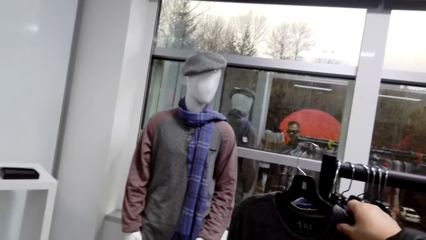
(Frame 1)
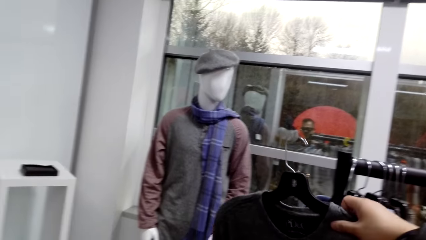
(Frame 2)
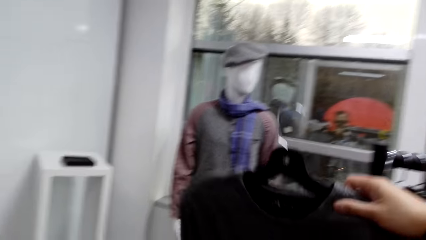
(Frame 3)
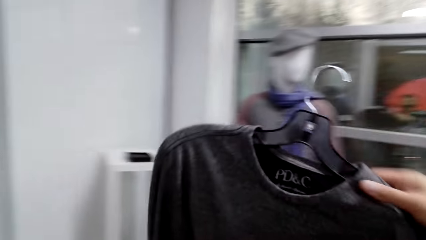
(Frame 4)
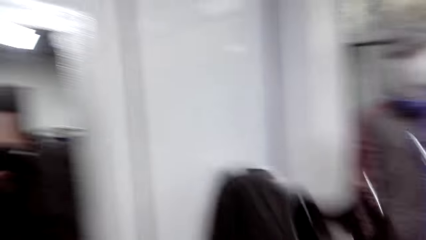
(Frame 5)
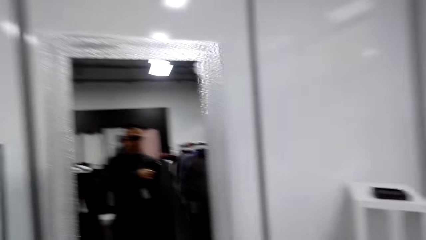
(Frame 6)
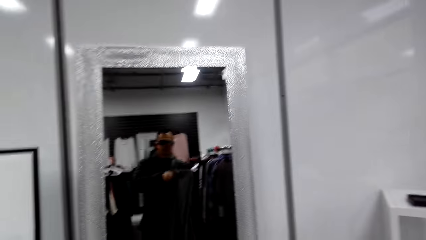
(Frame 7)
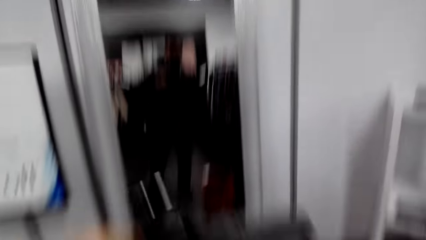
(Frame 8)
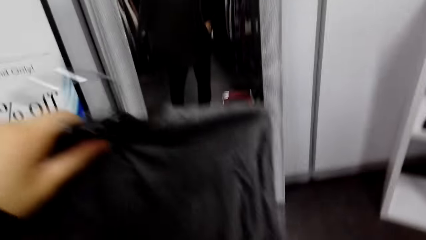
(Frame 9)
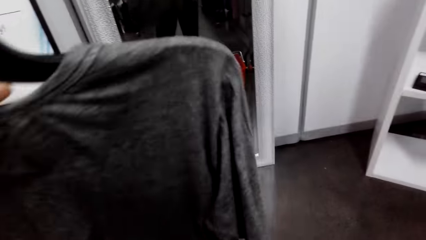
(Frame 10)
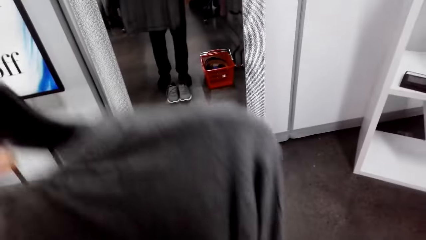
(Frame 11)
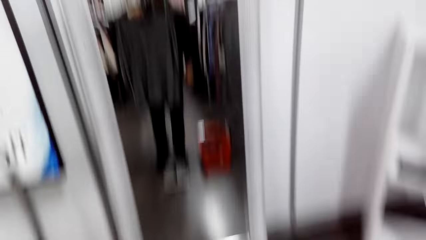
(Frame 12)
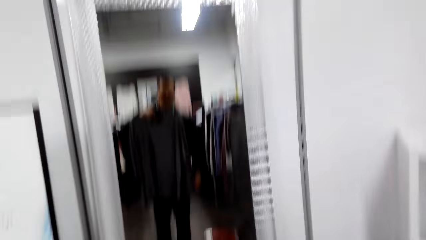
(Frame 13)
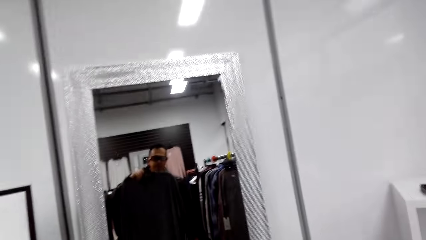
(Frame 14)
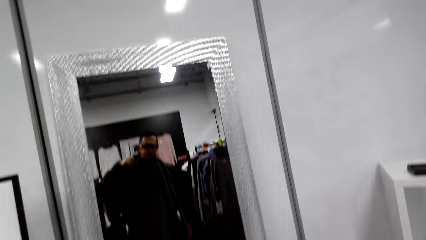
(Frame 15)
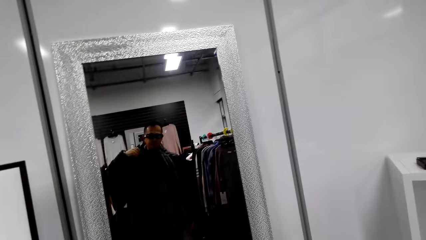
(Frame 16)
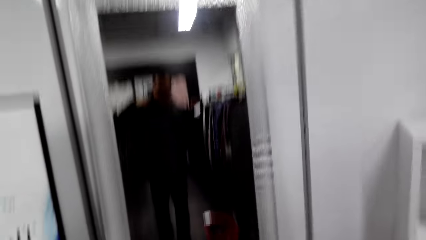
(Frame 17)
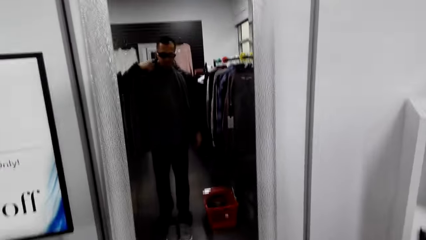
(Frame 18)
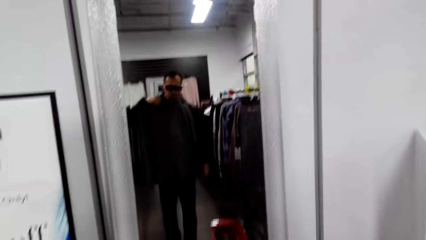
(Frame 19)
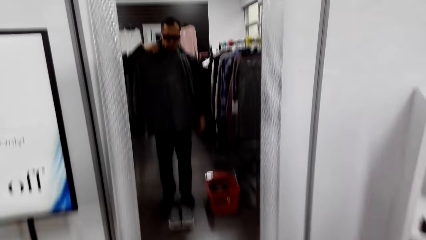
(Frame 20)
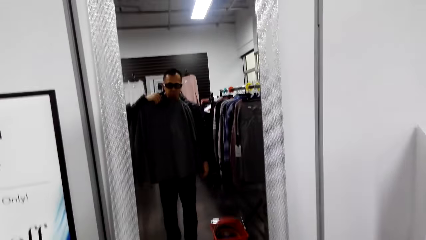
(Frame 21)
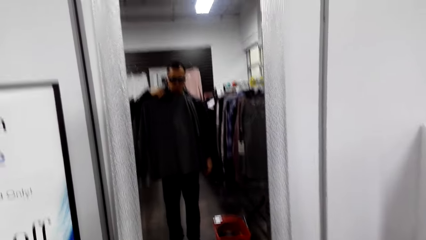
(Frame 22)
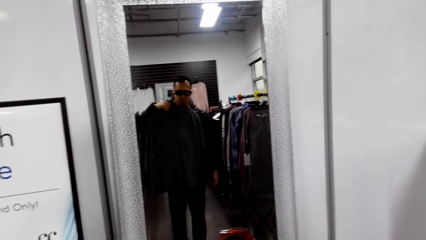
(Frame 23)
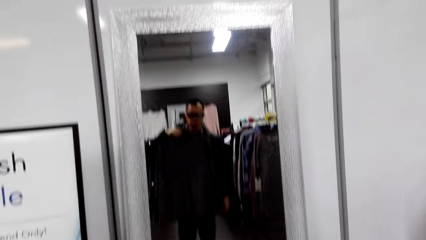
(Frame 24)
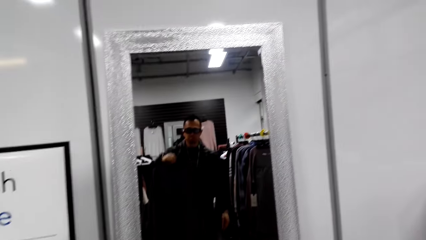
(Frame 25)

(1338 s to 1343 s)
The camera wearer removes a sweatshirt on the clothing rail. They stand on the mirror with a t-shirt. They match shoes with the sweatshirt.

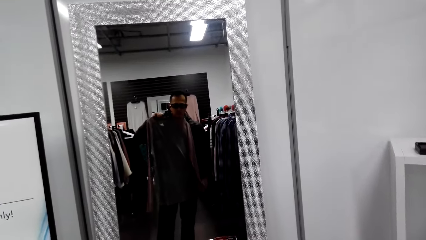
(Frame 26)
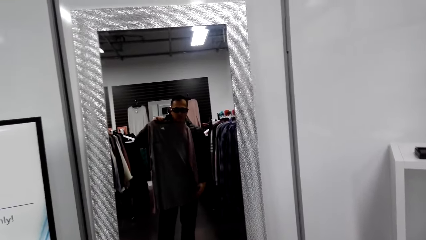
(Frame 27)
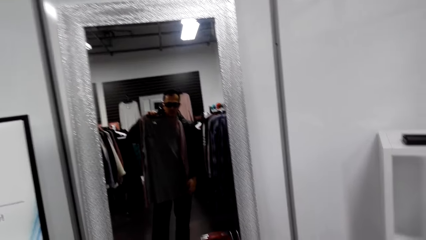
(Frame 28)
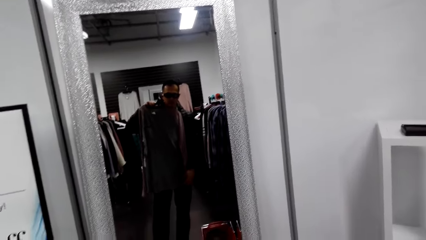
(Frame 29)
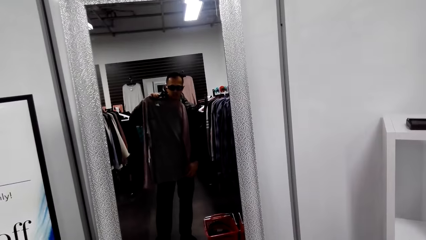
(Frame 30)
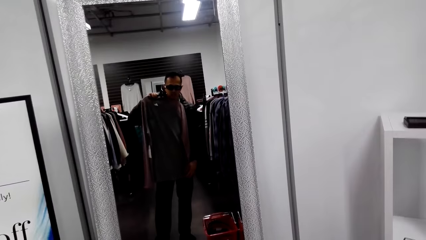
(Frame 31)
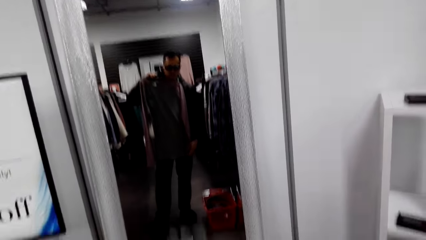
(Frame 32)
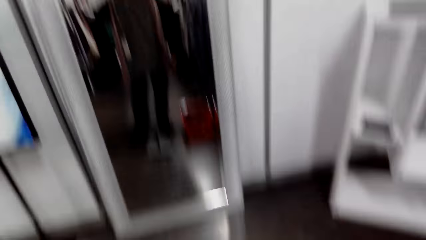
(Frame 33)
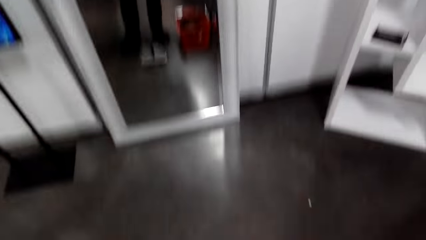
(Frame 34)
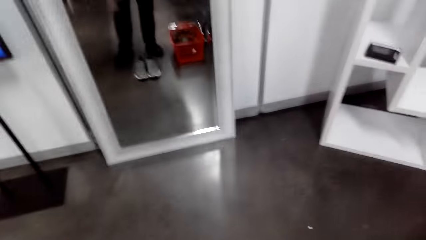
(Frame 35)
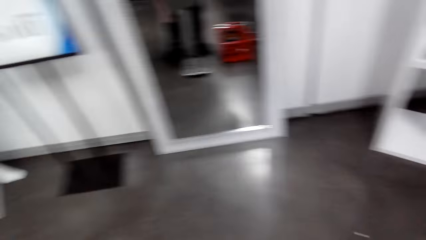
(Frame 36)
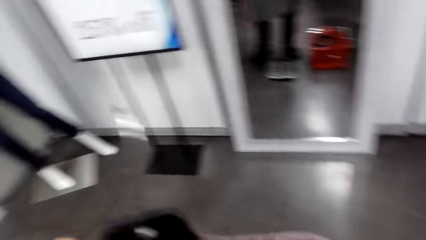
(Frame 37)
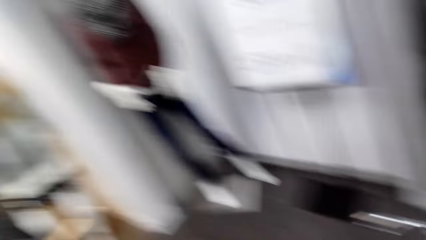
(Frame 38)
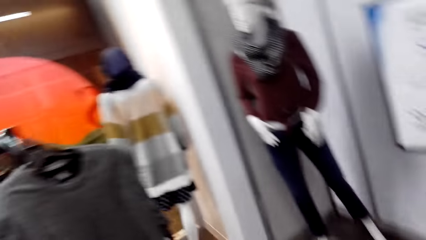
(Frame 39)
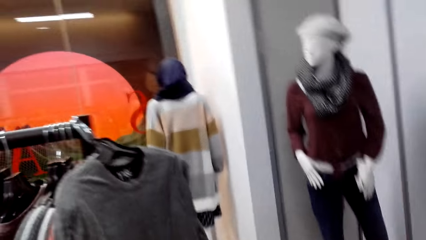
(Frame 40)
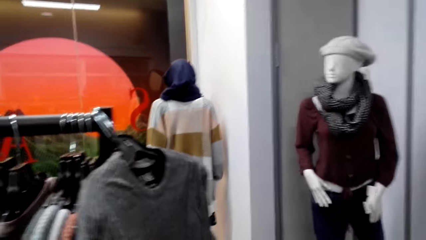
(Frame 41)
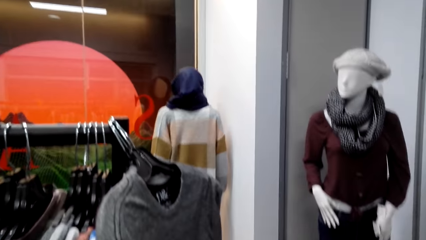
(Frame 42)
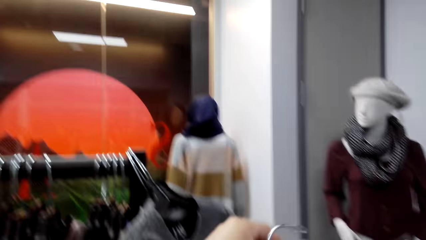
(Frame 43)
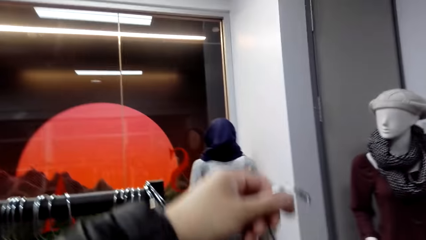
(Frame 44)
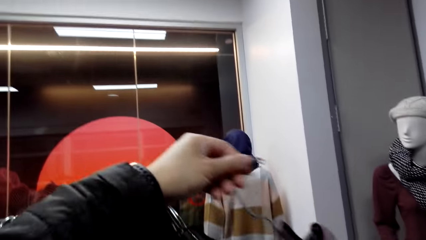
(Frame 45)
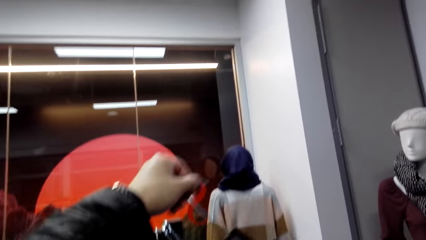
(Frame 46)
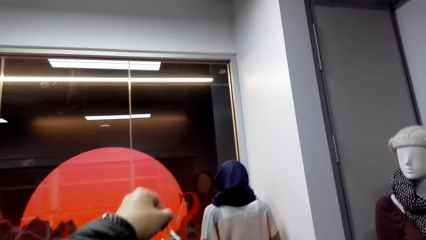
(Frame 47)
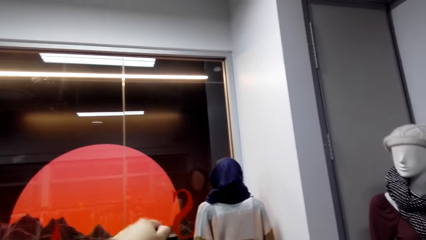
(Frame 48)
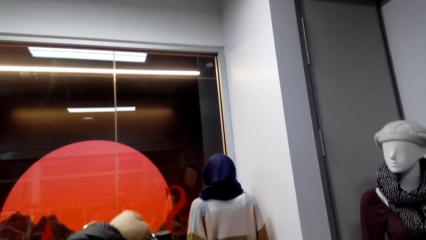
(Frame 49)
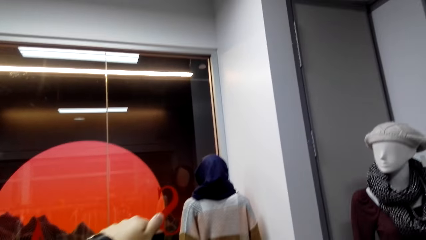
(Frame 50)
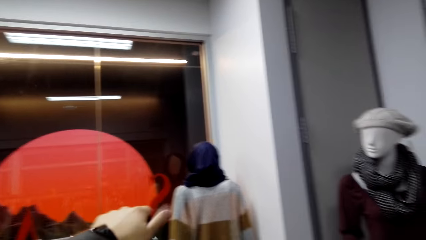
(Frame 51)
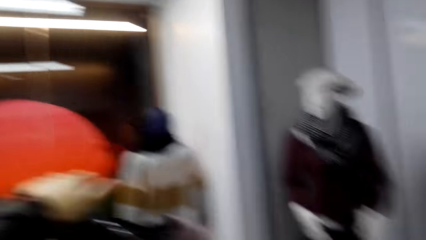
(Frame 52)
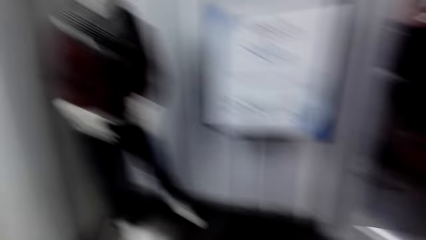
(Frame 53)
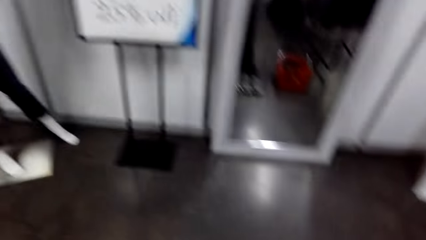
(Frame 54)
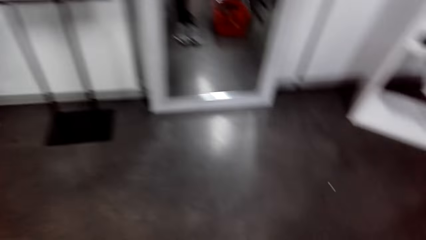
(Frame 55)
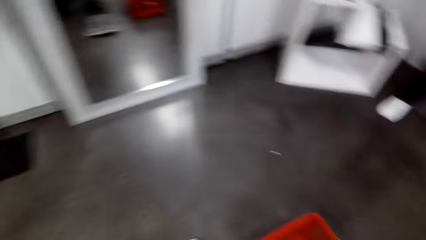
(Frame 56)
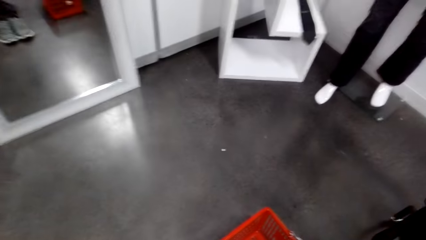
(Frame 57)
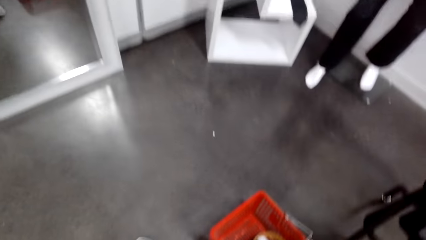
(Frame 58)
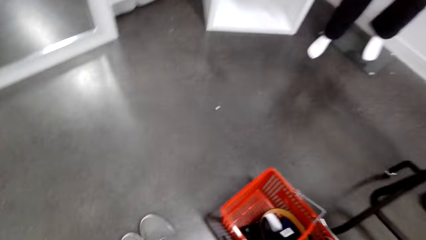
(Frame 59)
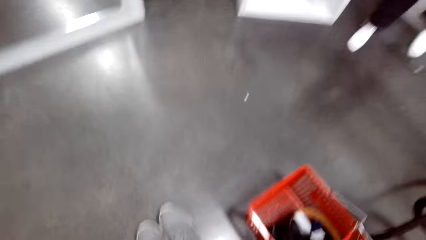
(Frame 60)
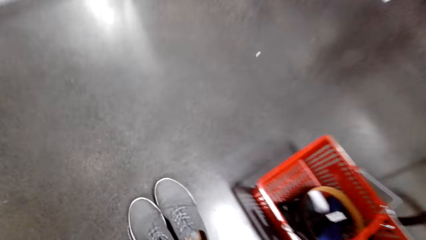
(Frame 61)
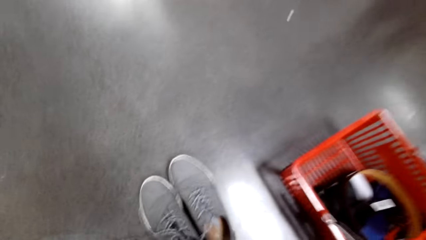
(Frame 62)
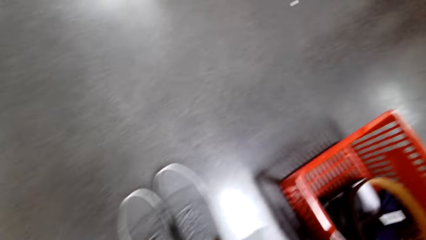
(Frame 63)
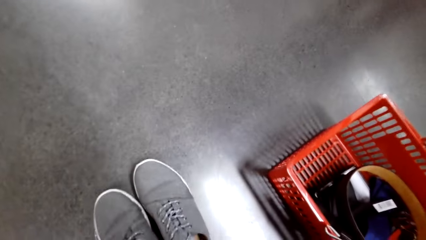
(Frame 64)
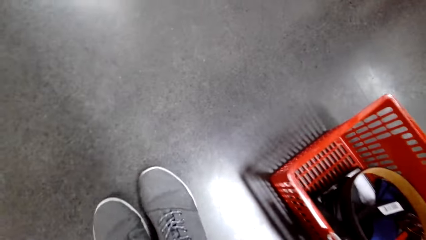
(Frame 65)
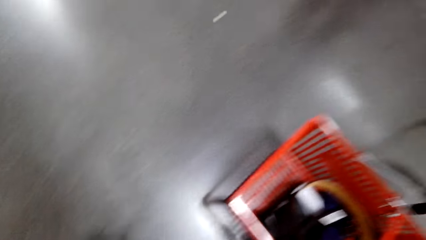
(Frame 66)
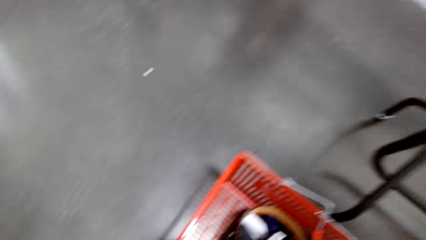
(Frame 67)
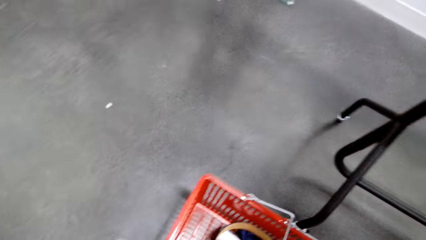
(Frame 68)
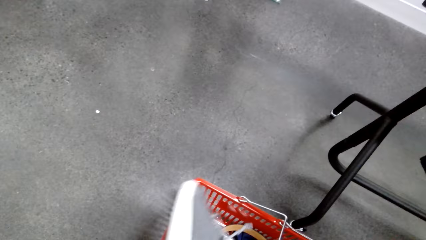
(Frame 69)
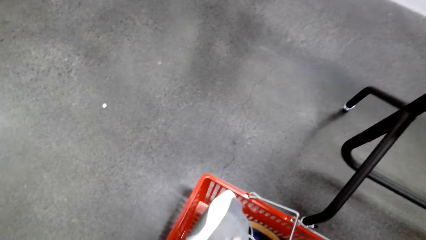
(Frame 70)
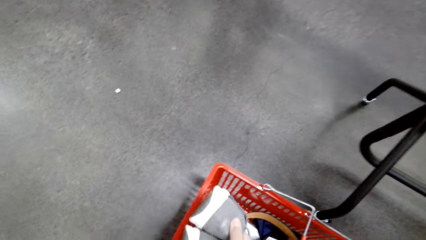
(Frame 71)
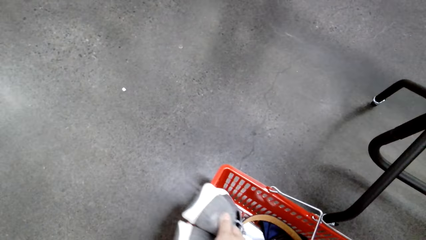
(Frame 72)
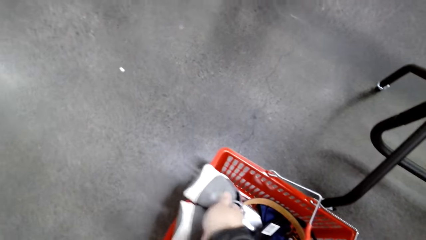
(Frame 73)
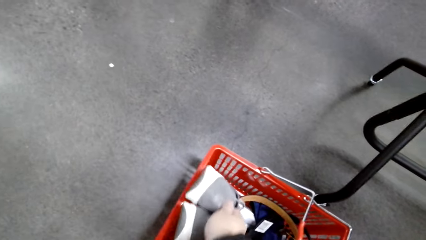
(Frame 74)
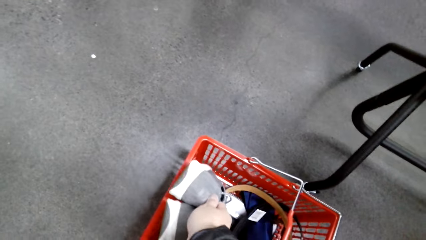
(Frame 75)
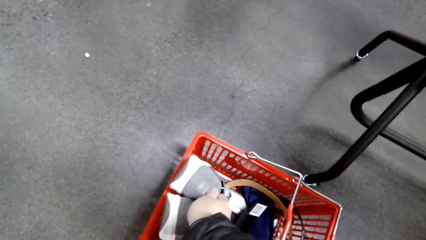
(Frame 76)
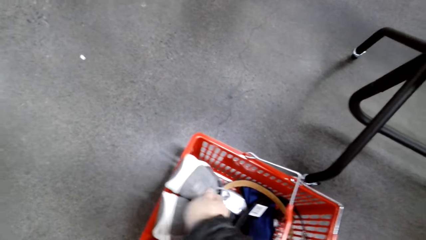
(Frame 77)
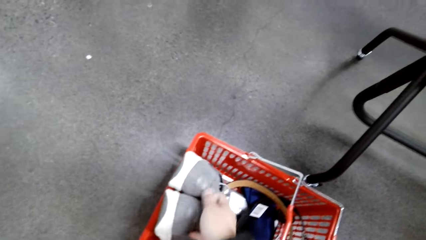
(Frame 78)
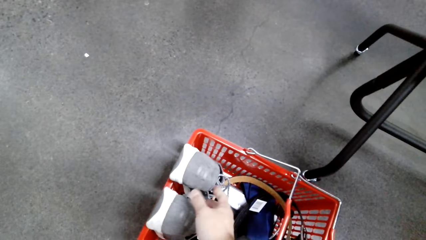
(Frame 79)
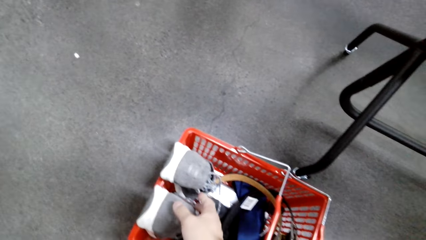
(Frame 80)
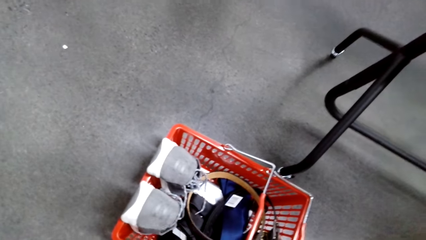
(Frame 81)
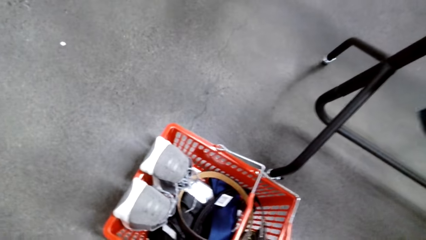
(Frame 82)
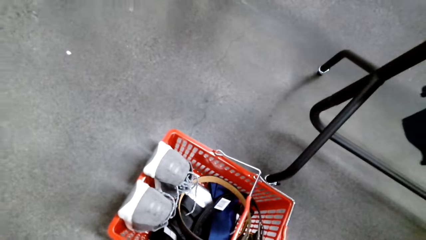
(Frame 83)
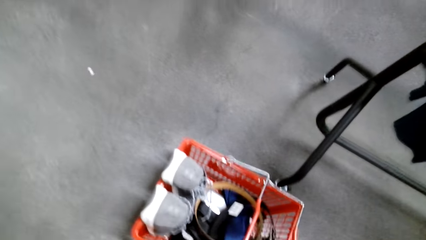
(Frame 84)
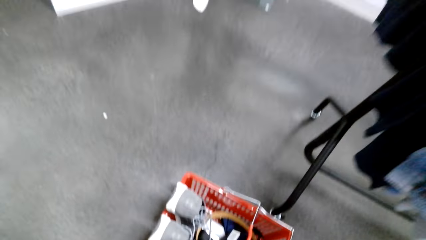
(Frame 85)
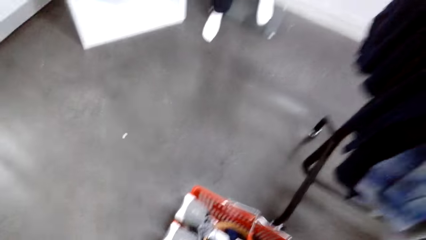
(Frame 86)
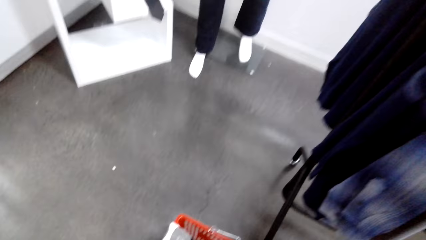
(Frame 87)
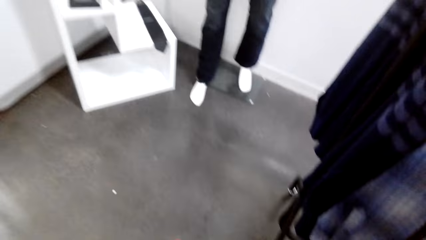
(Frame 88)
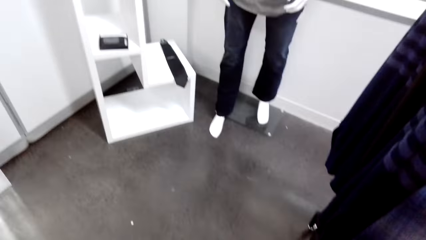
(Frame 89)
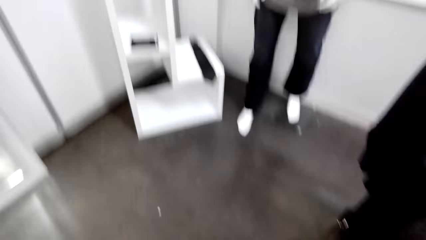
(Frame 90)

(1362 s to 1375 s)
The camera wearer matches shoes with a sweatshirt. They put the shirt on the hanger. They pick up a pair of shoes. They put the shoes in the shopping basket.
